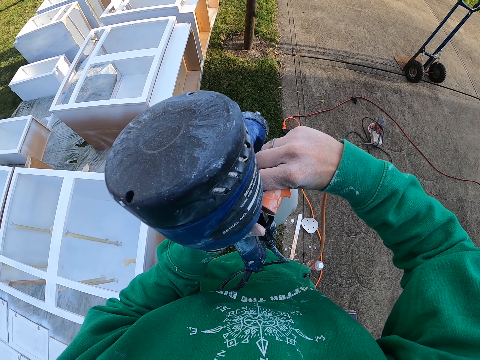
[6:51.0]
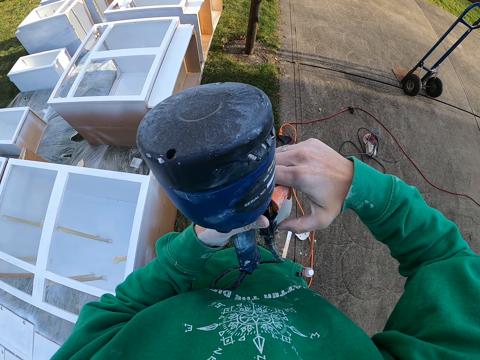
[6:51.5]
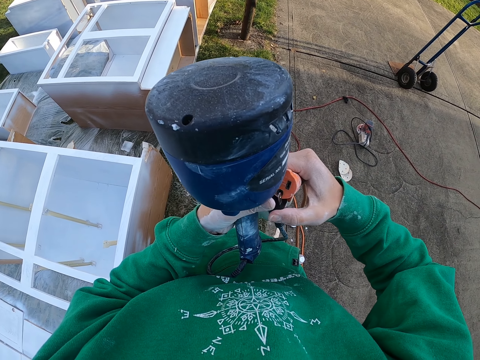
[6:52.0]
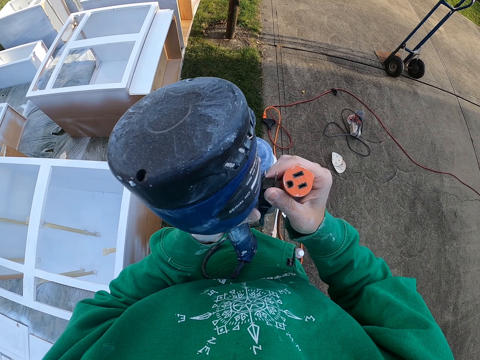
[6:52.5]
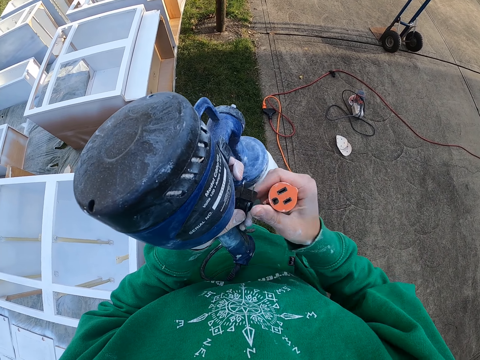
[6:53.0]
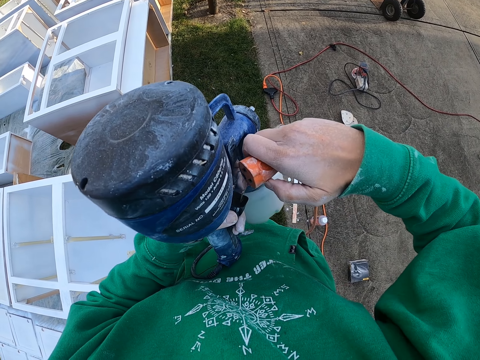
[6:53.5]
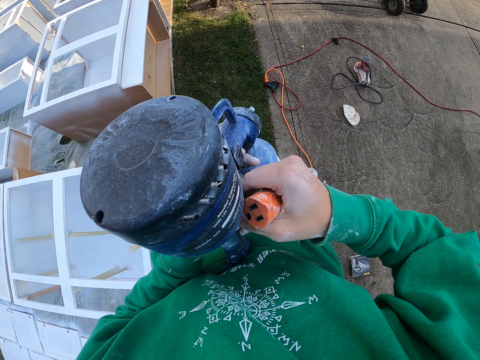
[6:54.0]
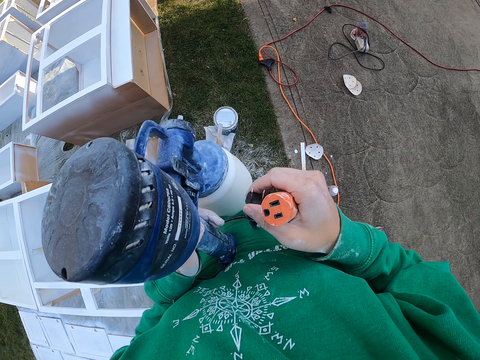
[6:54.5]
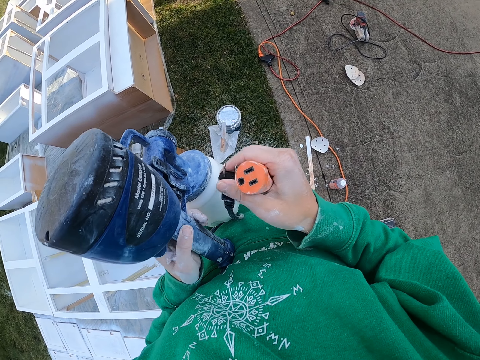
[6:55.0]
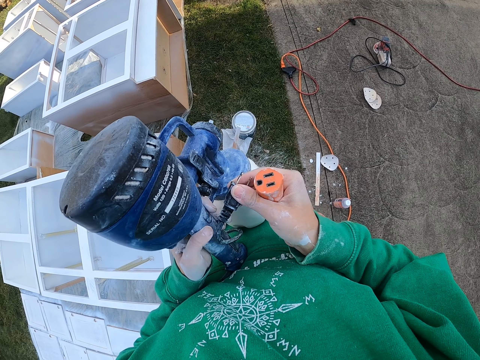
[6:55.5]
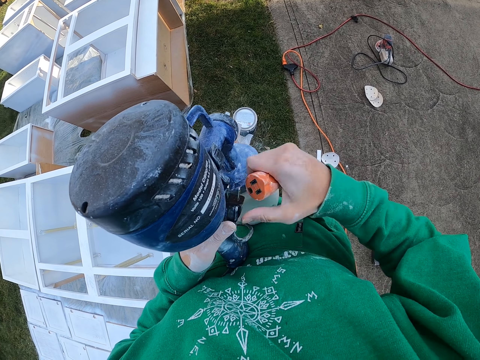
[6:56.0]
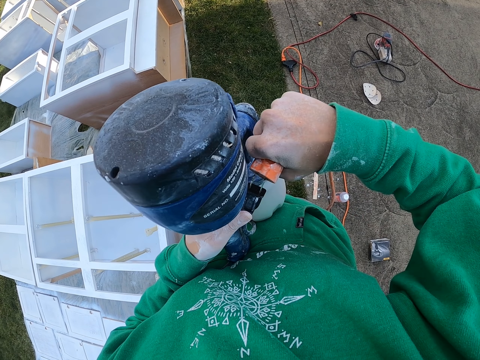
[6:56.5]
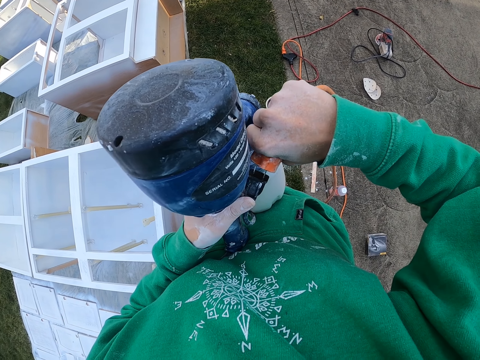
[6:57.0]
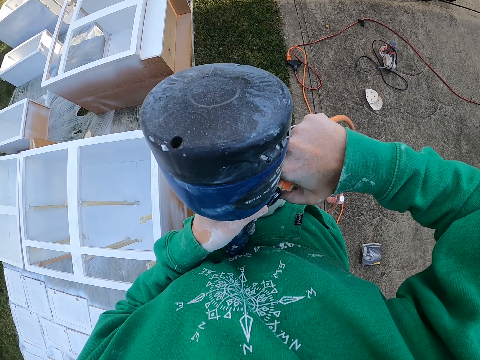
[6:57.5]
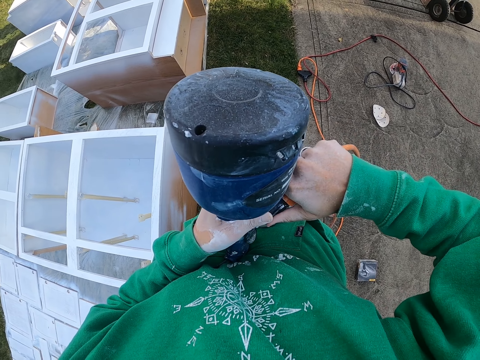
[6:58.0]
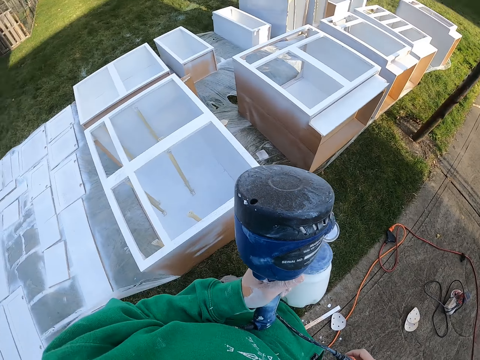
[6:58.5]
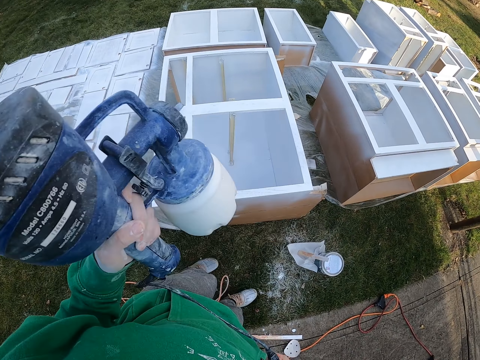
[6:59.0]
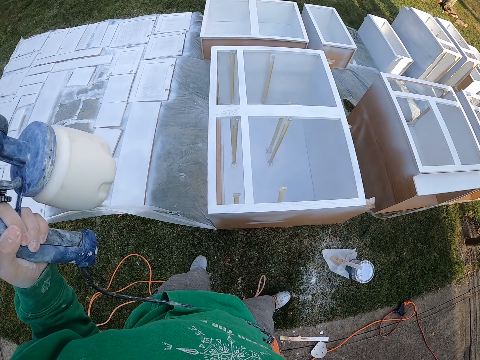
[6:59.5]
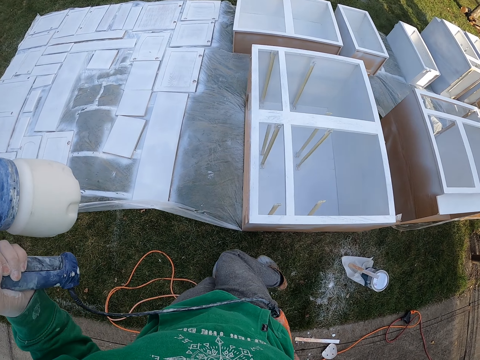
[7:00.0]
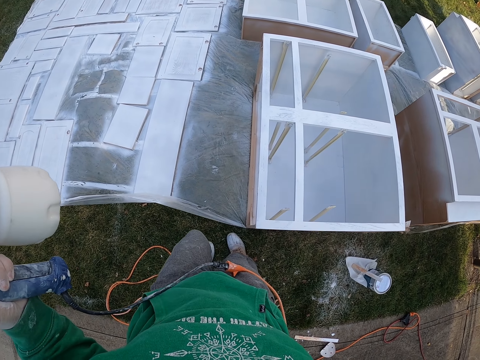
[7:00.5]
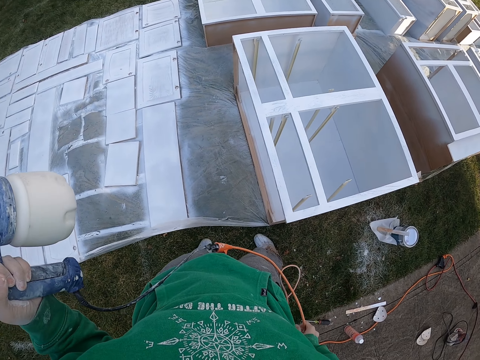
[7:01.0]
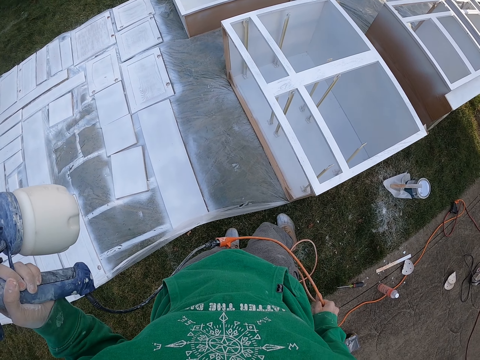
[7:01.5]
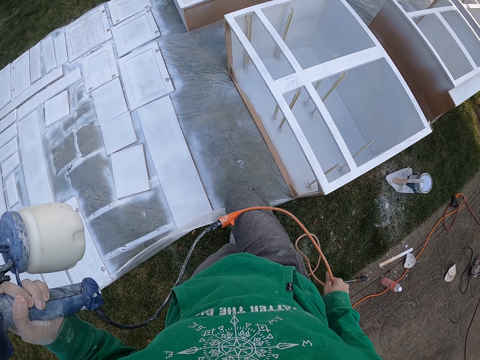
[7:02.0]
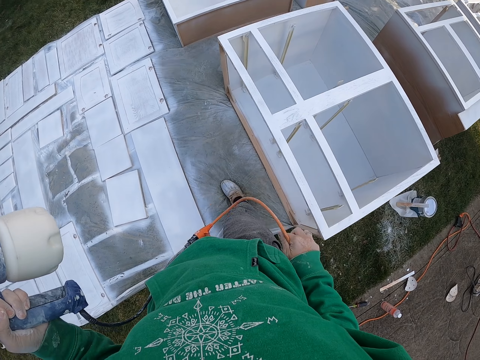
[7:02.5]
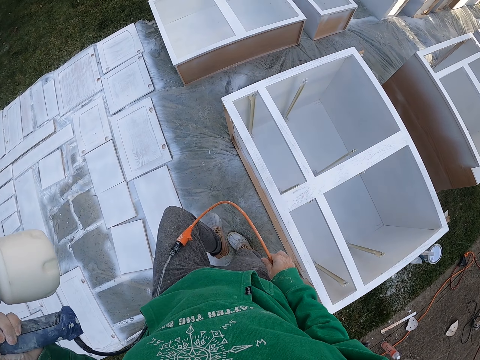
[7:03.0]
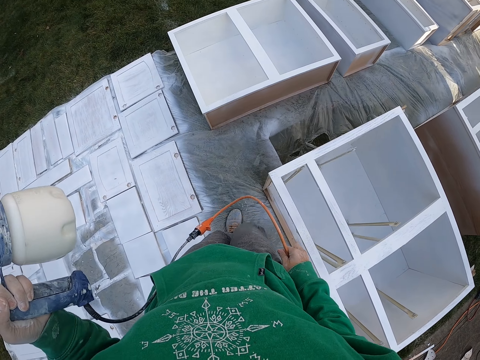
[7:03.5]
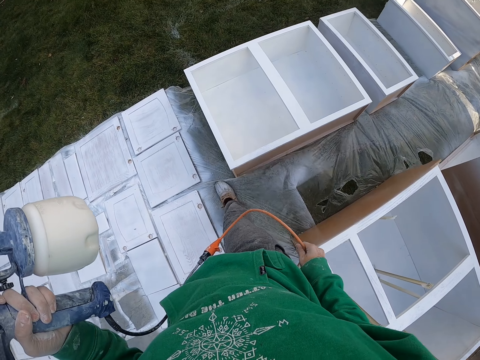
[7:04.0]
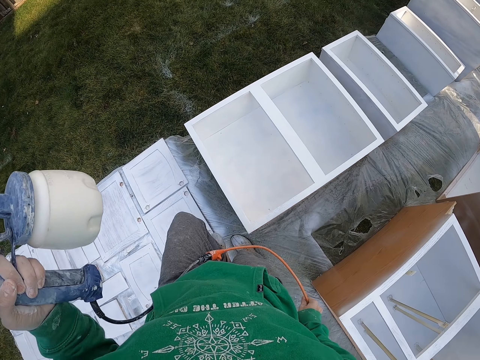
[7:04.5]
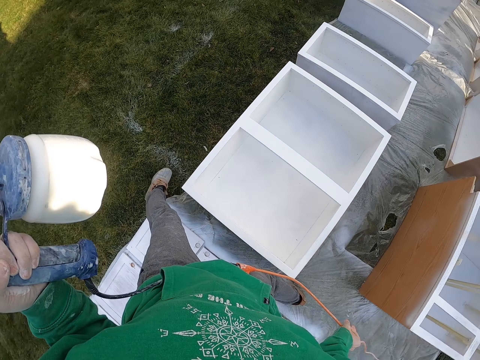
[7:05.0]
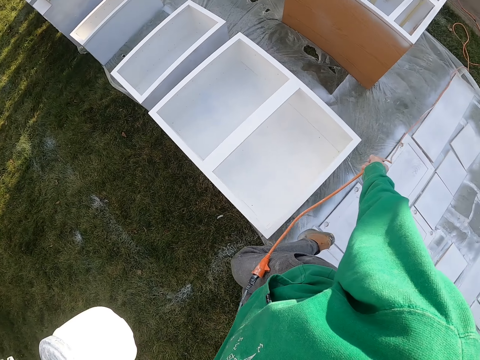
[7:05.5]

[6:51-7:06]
The camera wearer joins the wires. They connect the sprayer gun to the socket. They stare down. They walk around the compound.

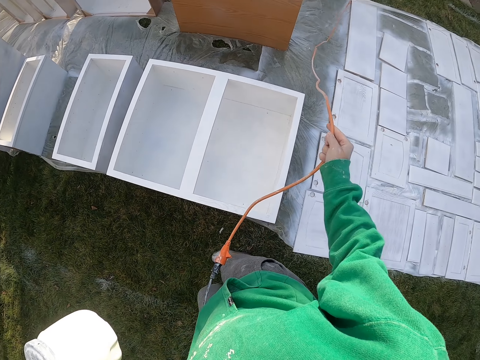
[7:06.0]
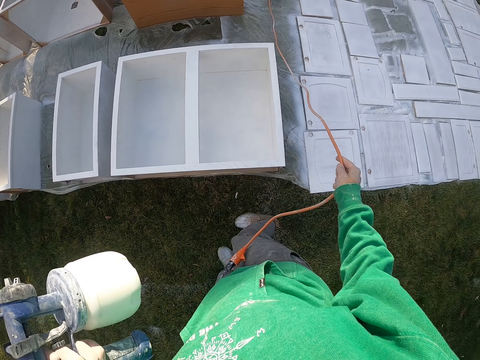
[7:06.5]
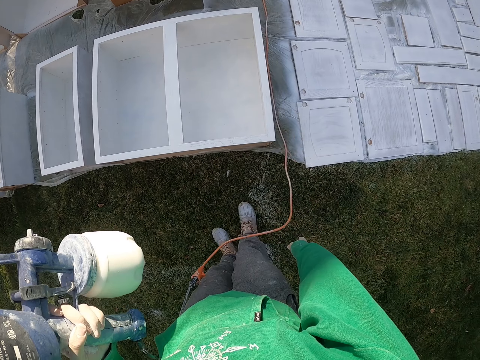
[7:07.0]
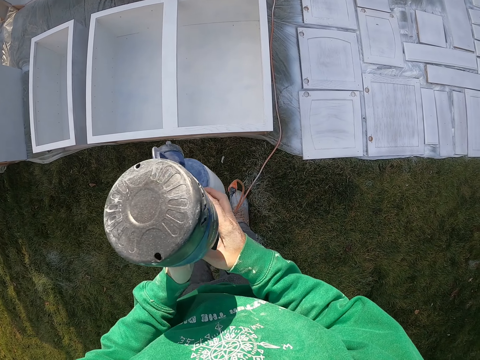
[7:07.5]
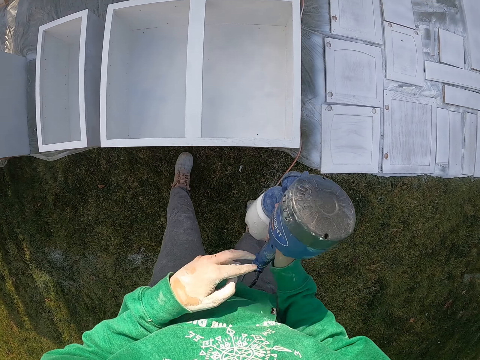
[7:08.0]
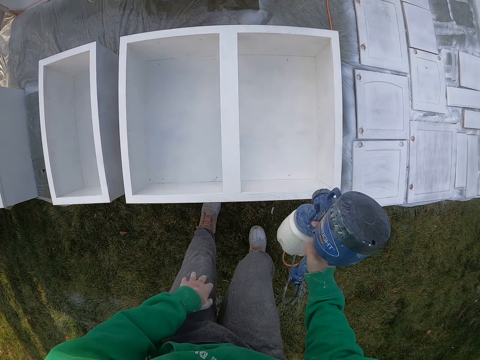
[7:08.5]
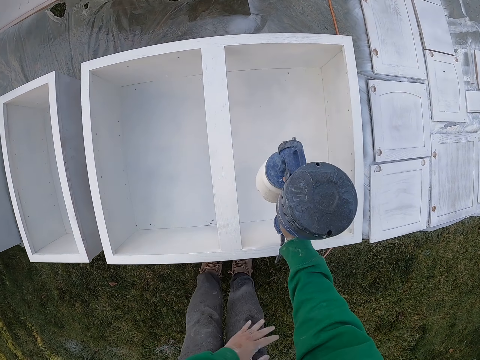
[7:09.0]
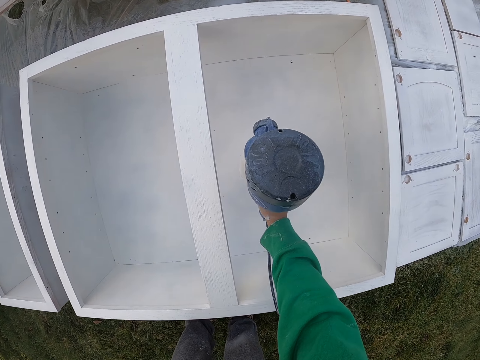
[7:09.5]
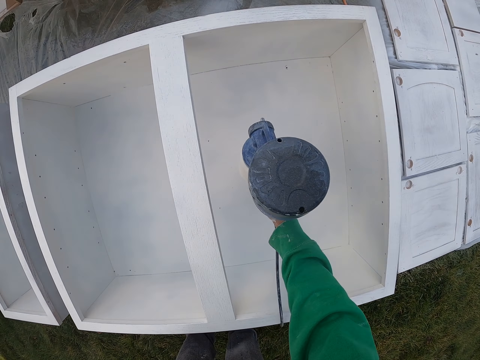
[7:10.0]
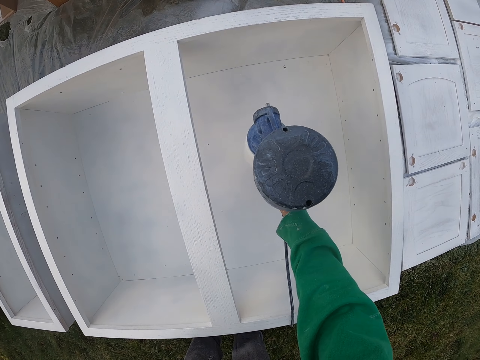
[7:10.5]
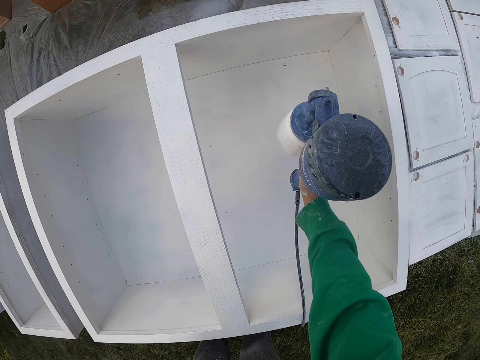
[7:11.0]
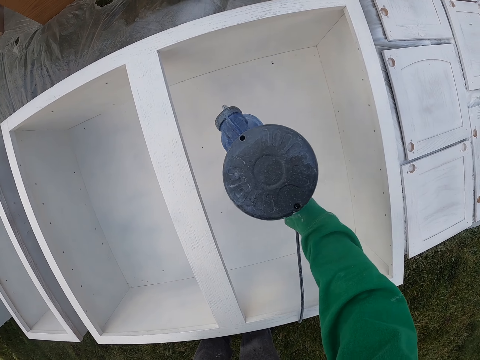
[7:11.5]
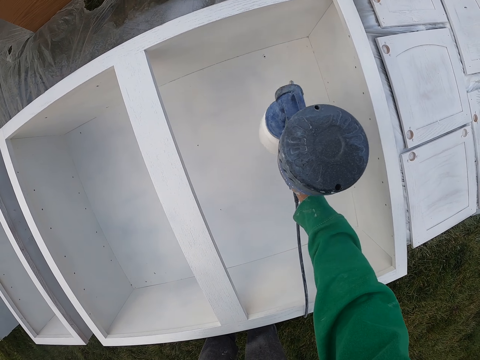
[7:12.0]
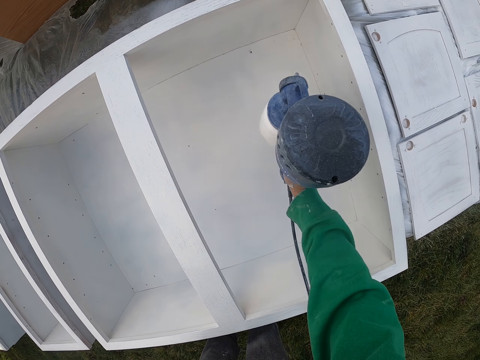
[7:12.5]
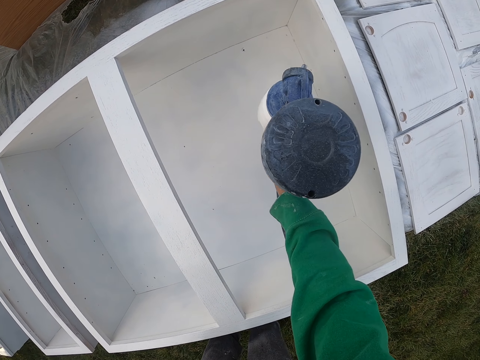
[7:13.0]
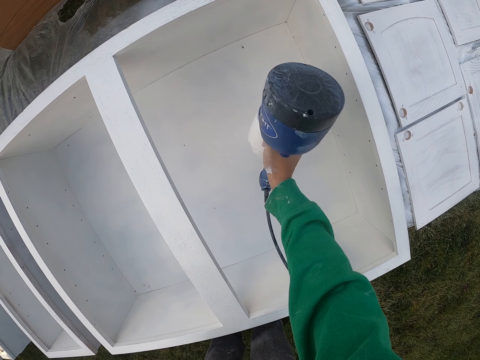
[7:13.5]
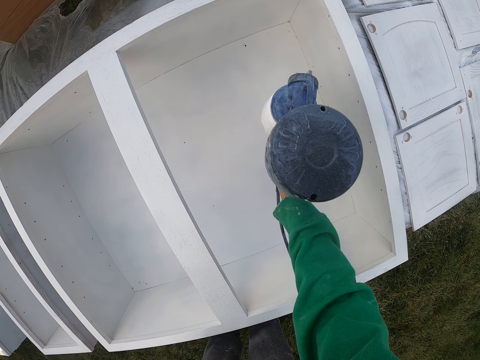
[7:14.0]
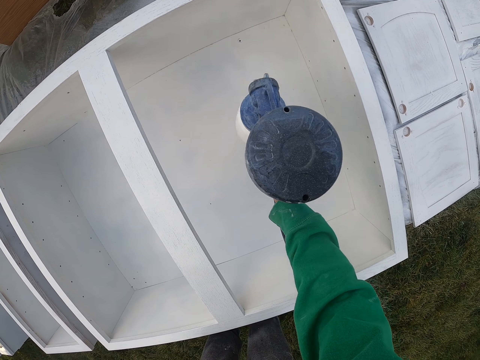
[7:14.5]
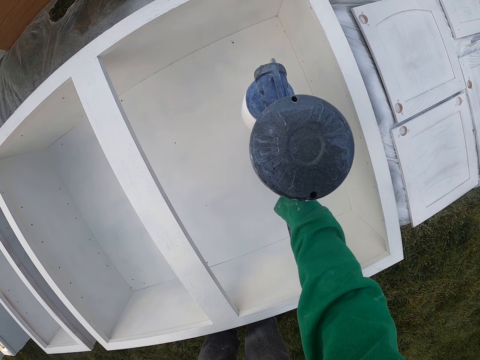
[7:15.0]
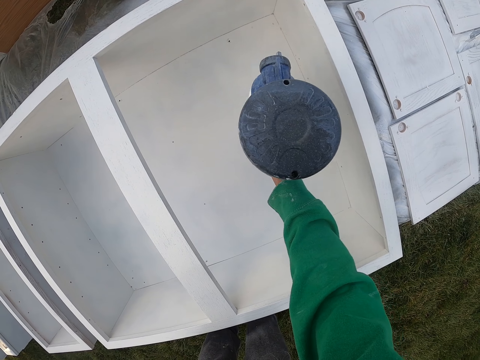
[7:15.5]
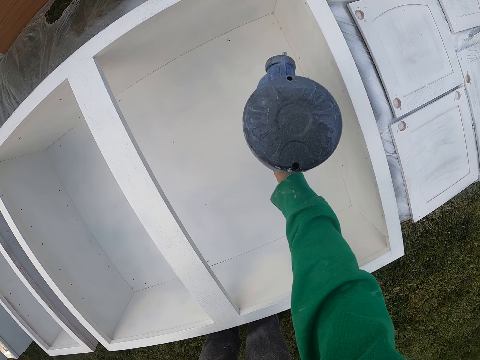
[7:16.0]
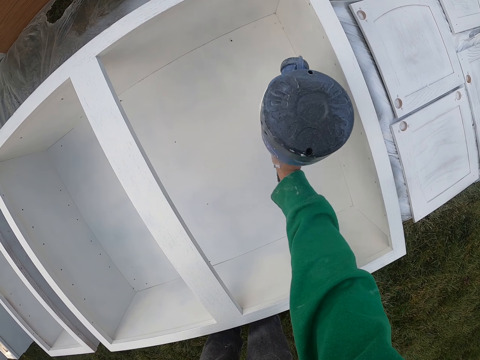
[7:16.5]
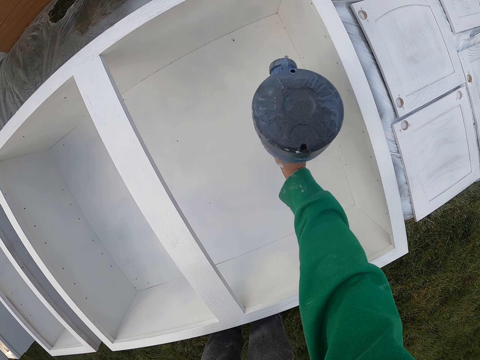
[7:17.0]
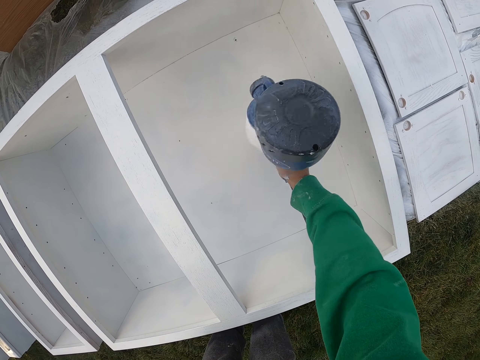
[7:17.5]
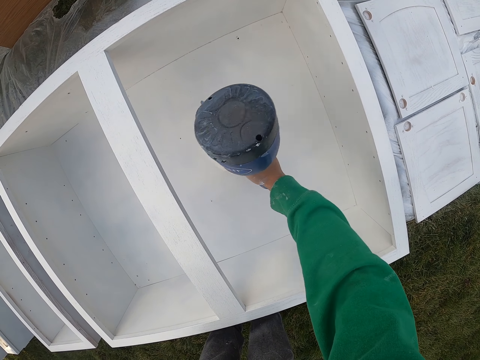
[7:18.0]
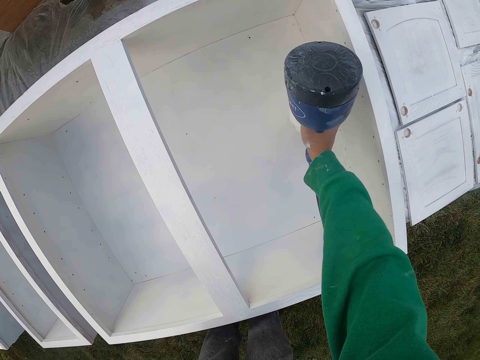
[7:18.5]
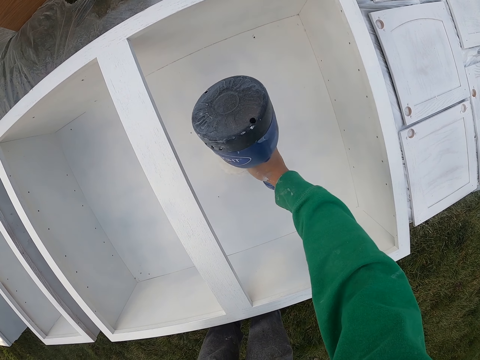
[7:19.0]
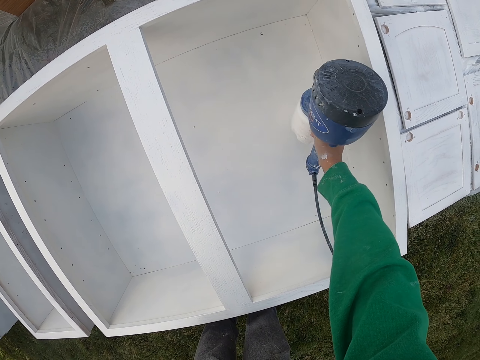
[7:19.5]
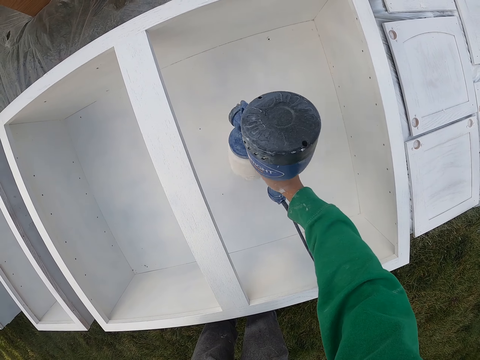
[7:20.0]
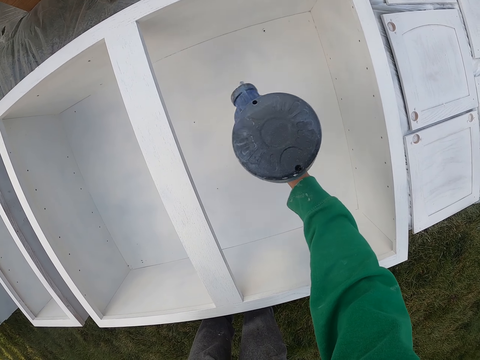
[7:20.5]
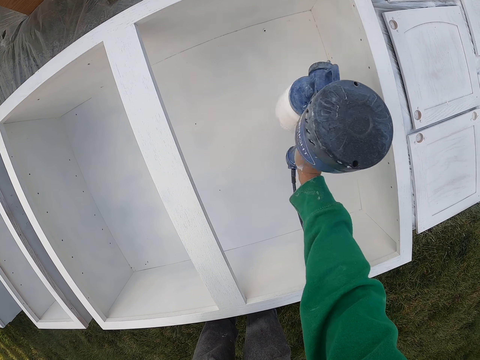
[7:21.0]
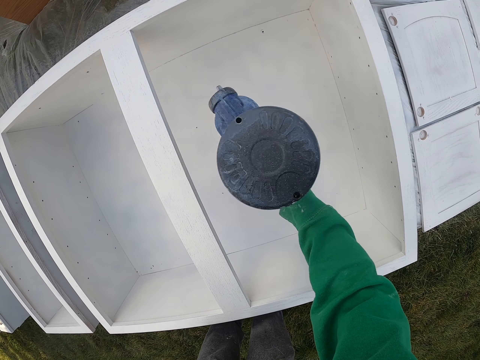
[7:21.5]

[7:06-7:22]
The camera wearer pulls the wire. They spray the wooden box with the left hand.
